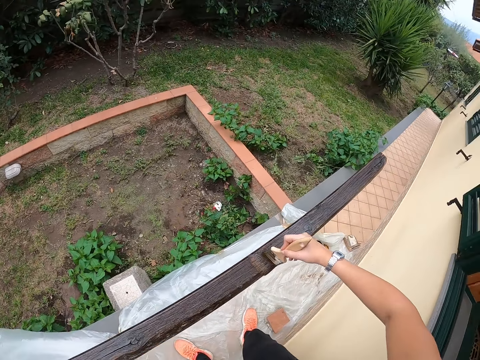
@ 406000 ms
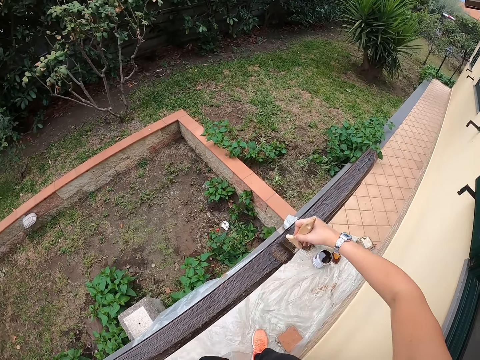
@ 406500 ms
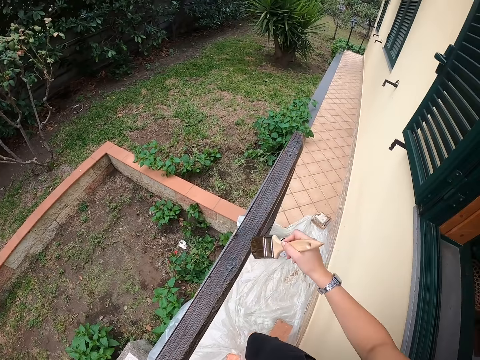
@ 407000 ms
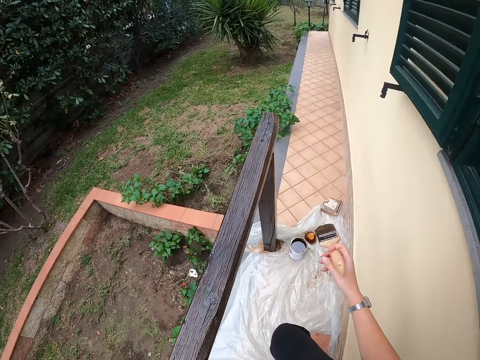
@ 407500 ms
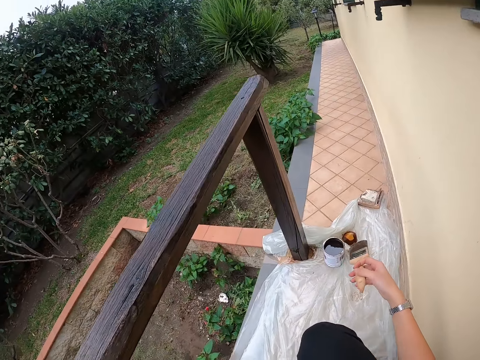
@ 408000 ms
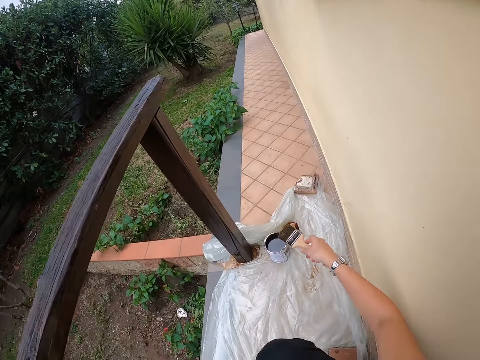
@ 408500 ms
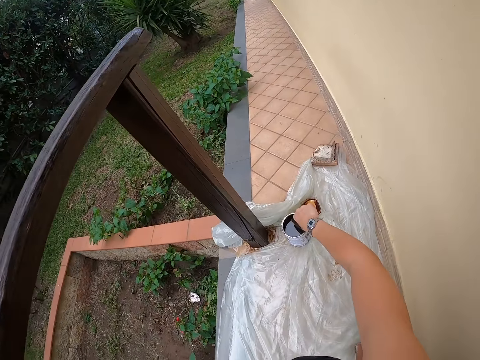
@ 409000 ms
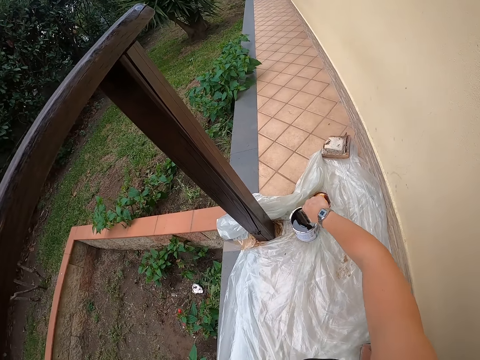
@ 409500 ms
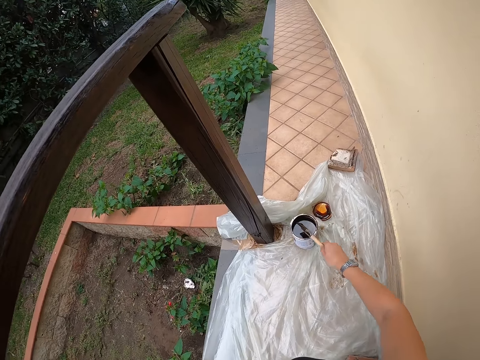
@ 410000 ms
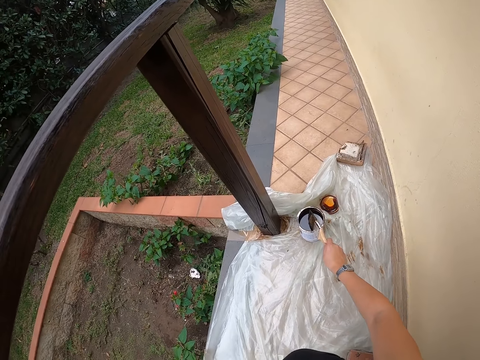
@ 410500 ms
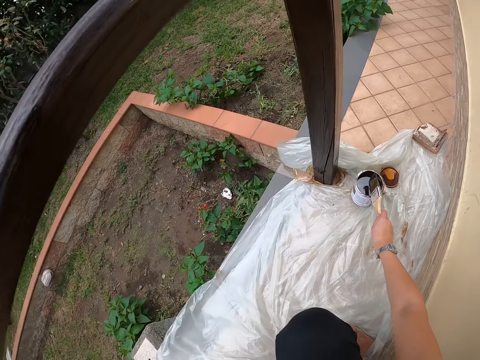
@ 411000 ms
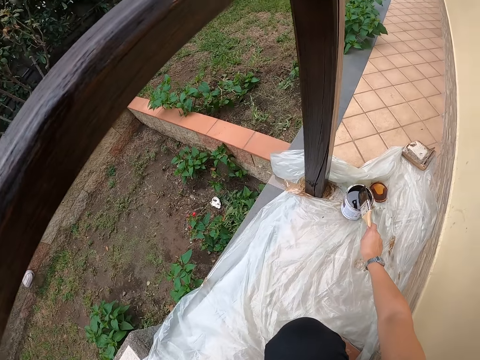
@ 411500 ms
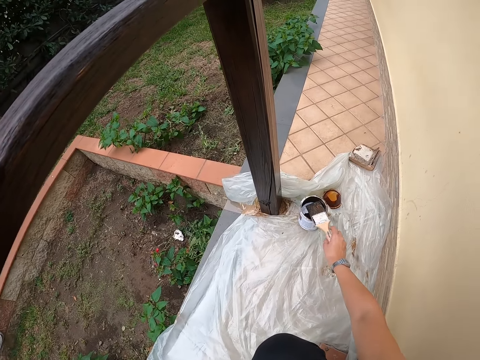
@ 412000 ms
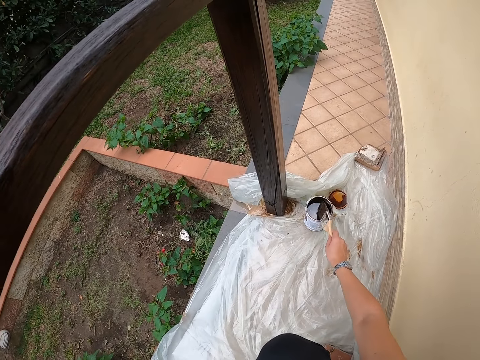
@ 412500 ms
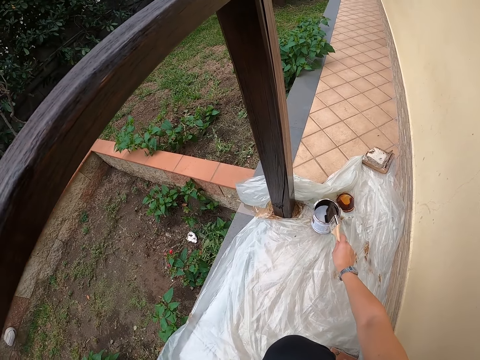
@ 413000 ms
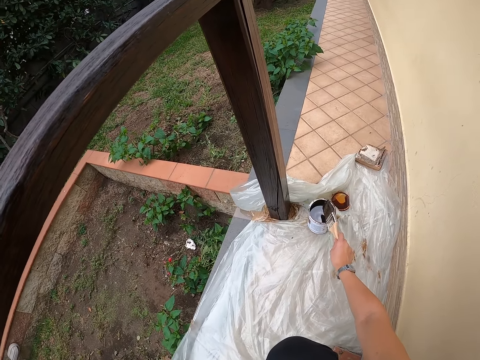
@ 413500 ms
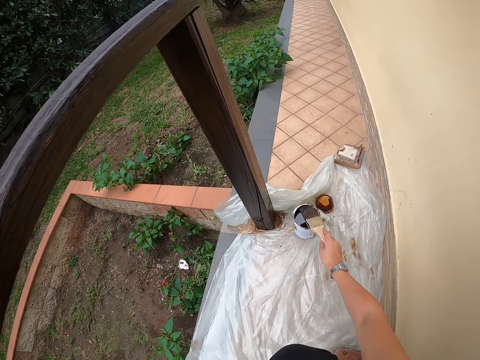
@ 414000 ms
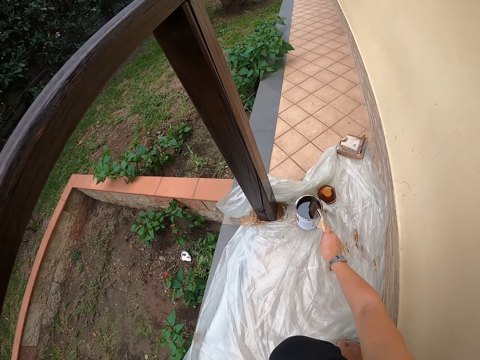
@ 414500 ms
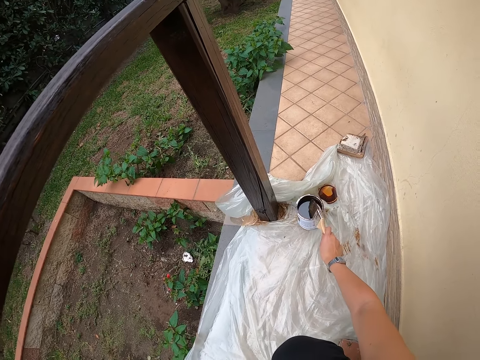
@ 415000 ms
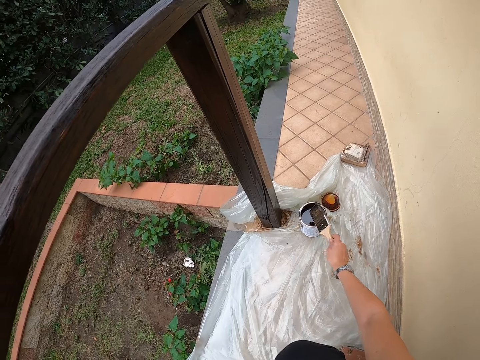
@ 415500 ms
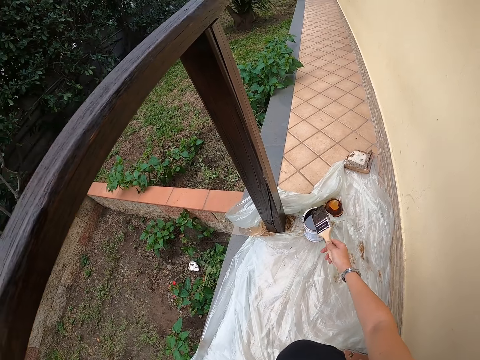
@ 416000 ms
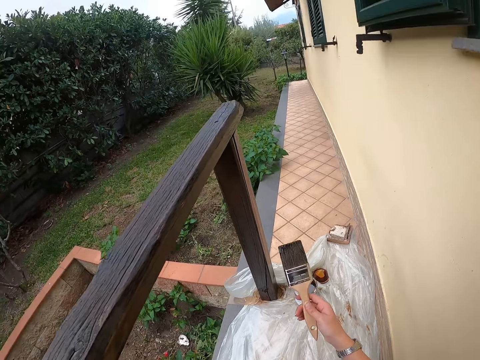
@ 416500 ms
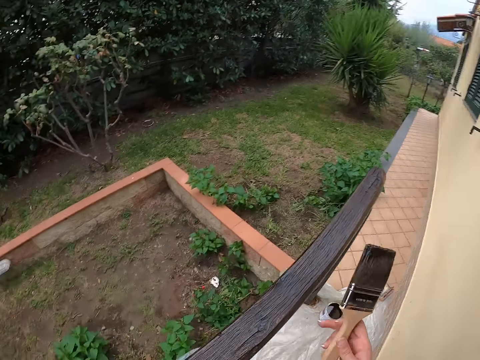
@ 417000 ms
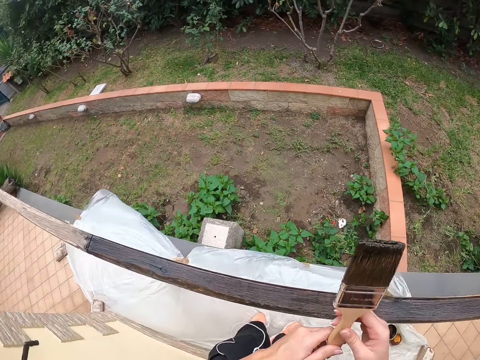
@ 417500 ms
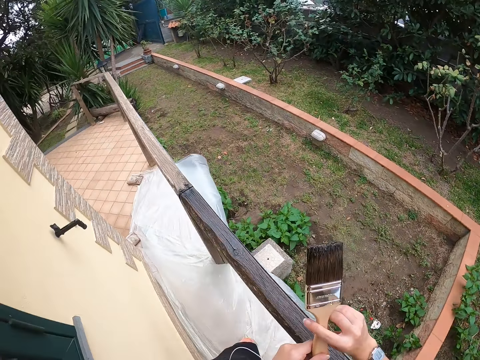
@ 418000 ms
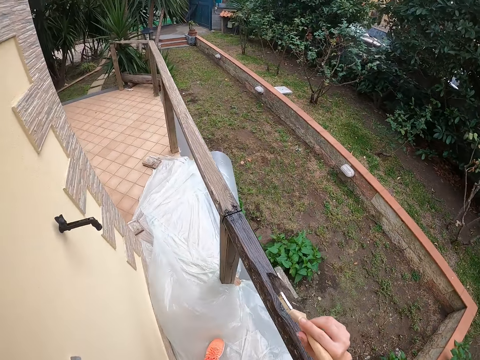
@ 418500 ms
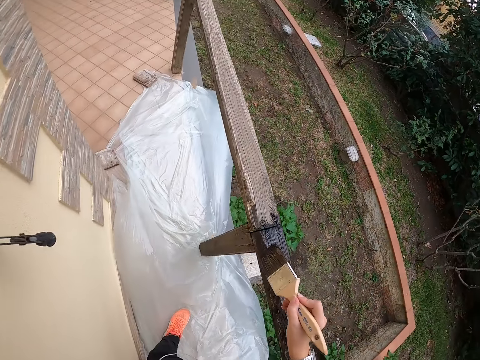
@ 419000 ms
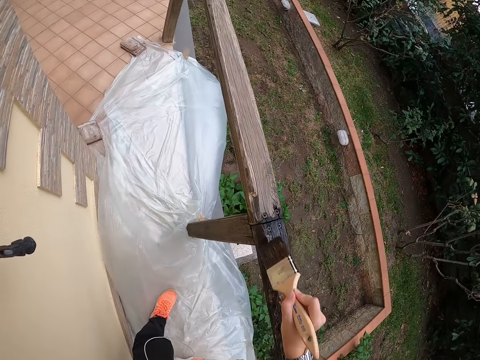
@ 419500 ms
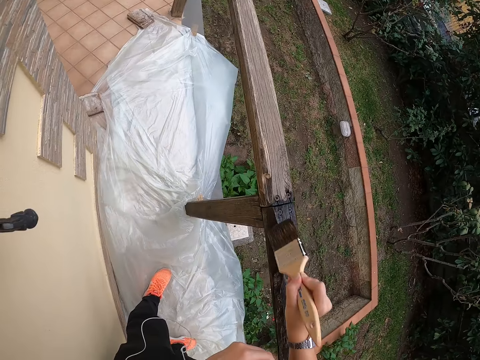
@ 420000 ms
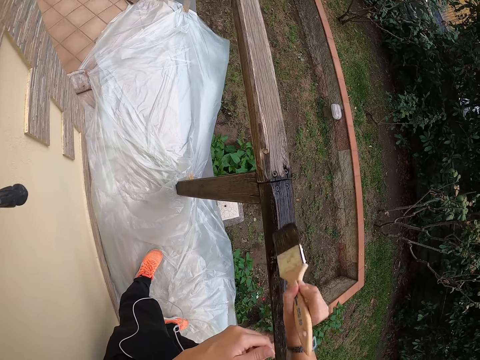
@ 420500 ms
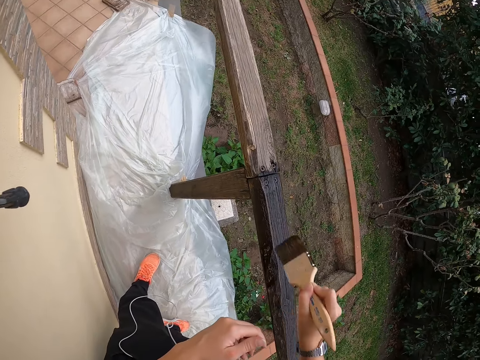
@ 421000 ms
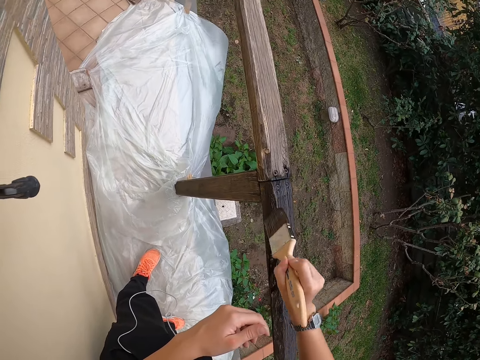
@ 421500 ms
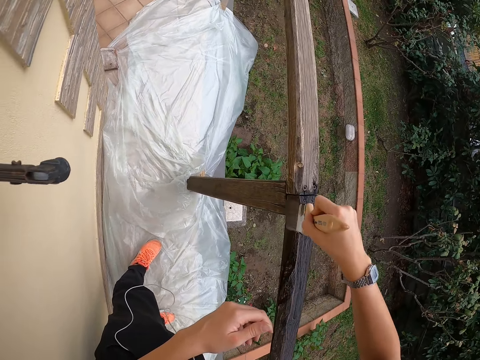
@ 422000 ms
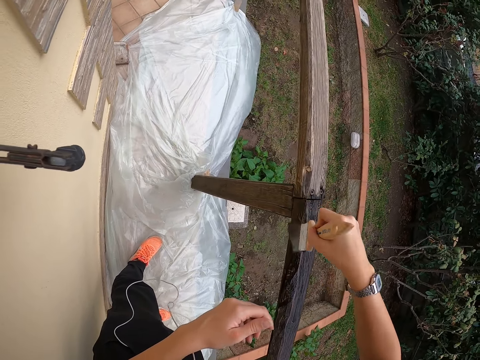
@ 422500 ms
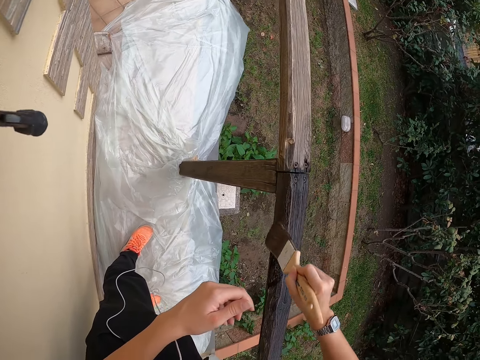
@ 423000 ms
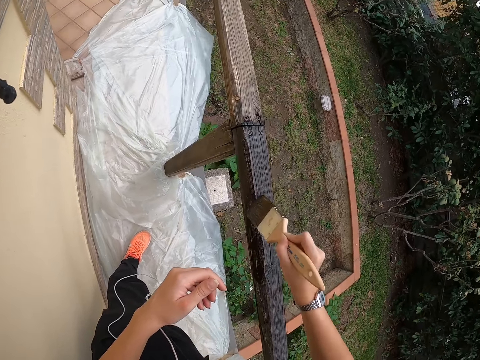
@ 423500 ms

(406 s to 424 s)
The camera wearer squats on the floor. They draw paint from the paint can or container using the paint brush. They hit the paint container with the brush. They stand up. They paint the railing with the brush.

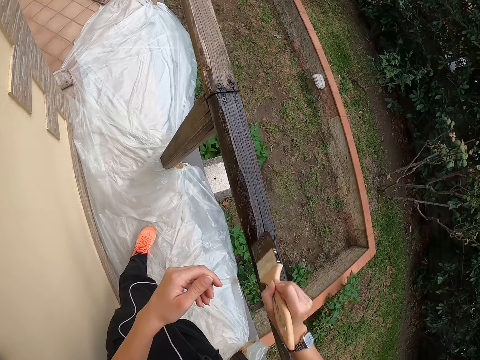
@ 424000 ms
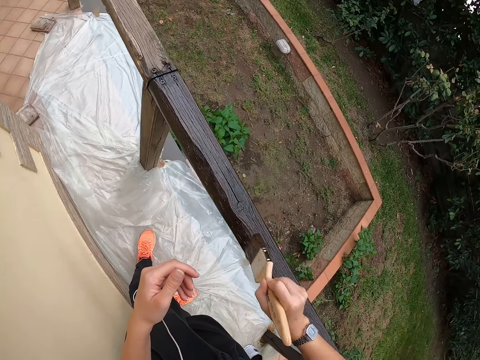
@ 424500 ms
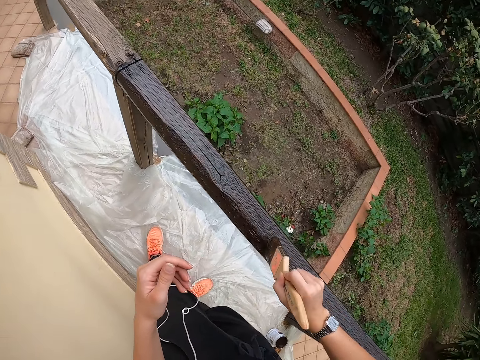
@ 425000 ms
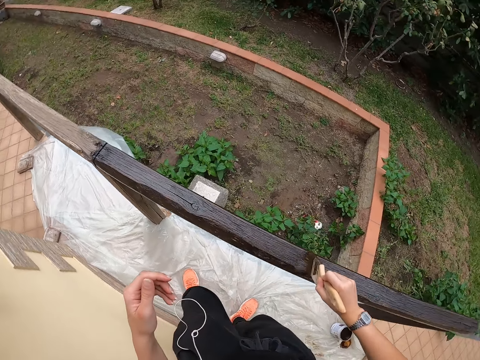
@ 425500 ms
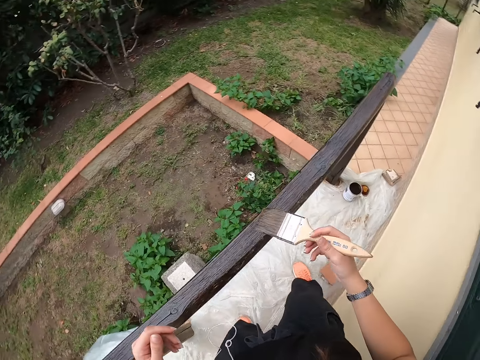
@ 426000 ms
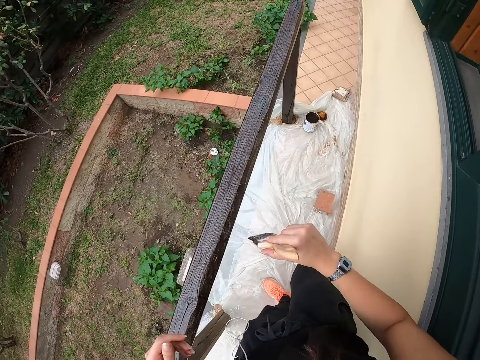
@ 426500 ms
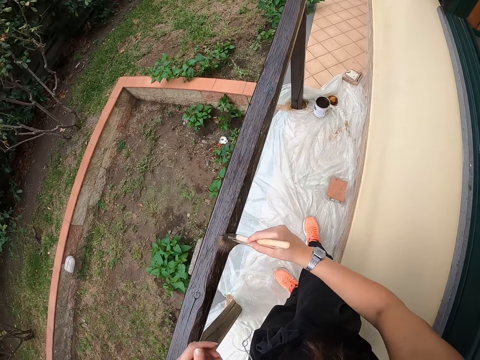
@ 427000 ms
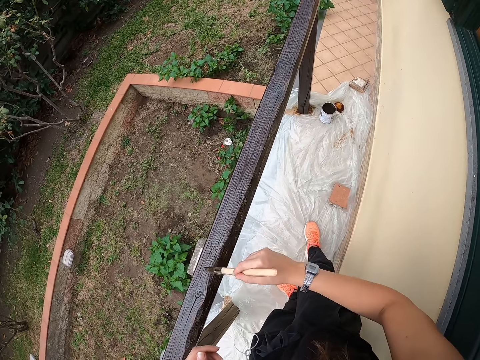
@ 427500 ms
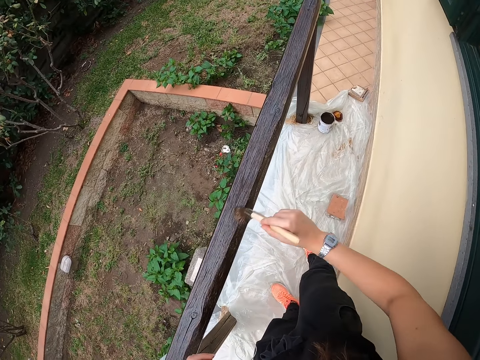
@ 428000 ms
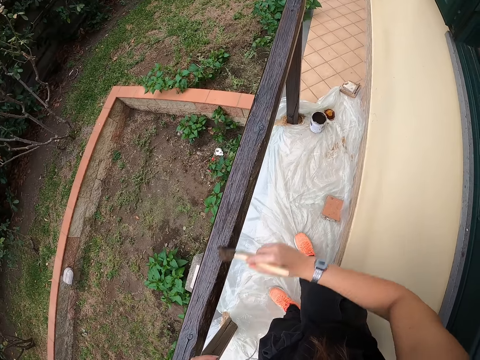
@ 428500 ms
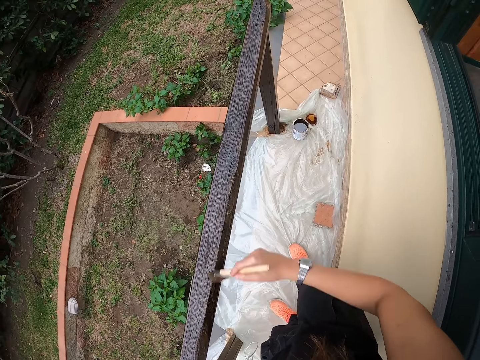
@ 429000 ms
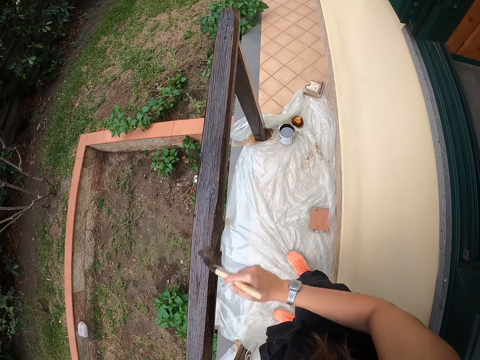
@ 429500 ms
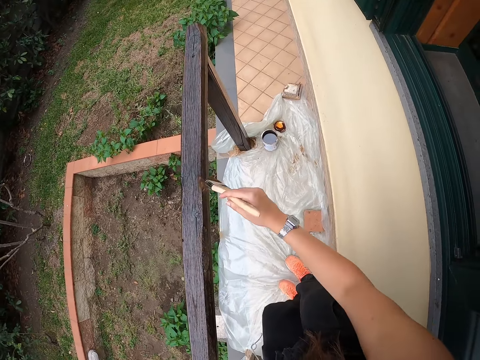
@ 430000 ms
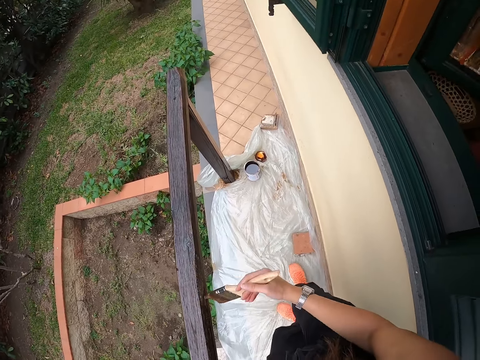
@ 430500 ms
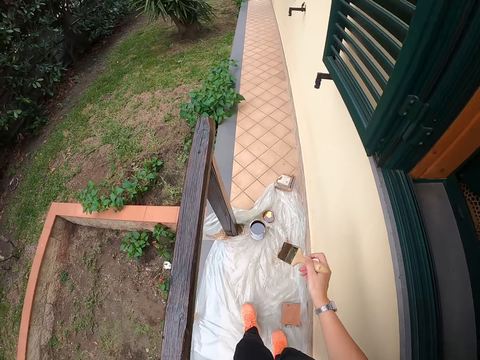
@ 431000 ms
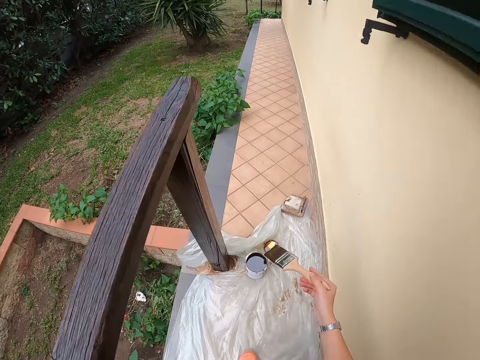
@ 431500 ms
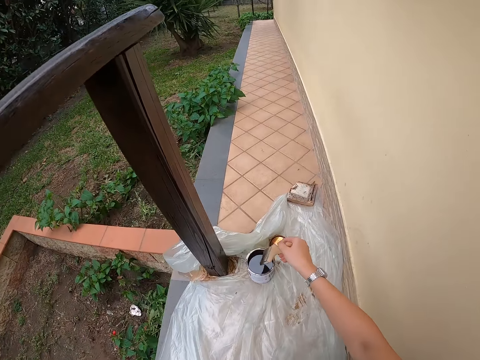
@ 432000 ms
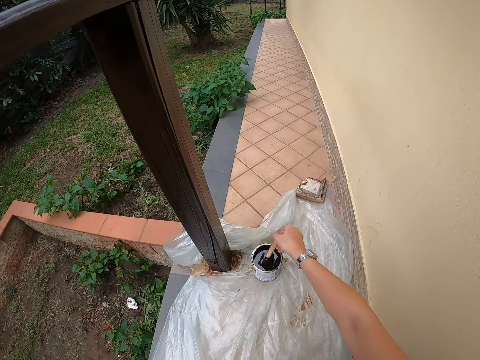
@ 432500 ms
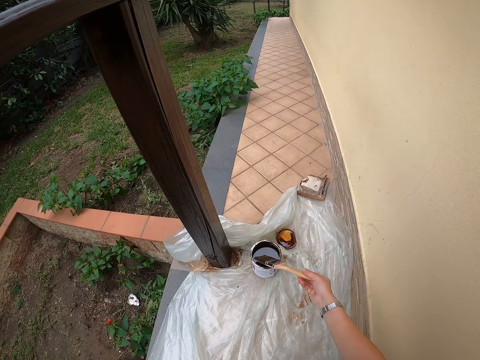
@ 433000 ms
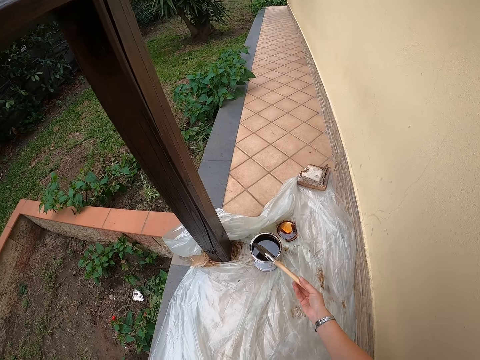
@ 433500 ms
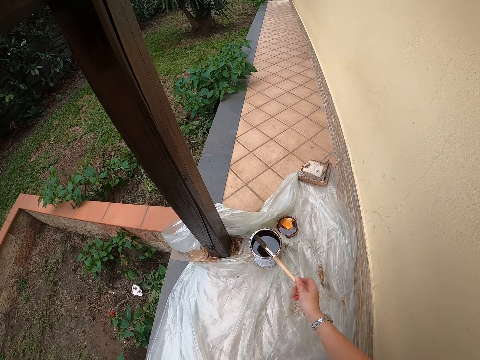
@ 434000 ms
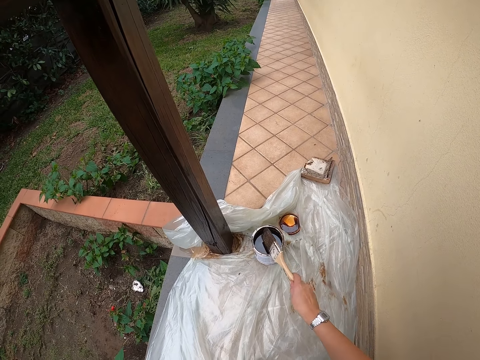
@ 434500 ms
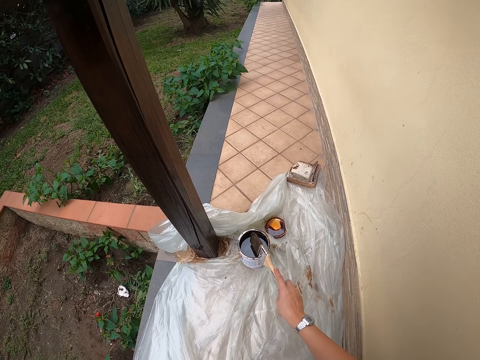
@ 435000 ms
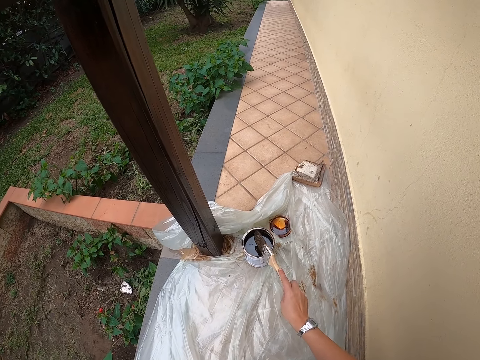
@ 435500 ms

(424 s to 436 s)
The camera wearer squats on the floor. They draw paint from the paint can or container using the paint brush. They hit the paint container with the brush.
